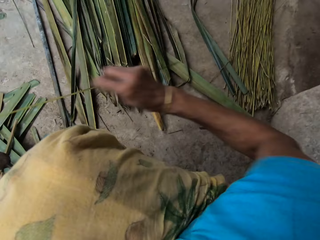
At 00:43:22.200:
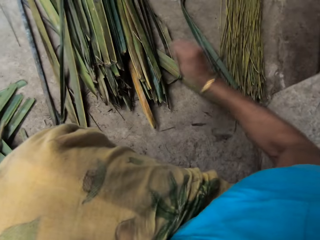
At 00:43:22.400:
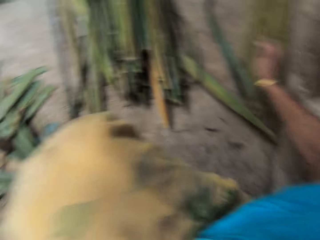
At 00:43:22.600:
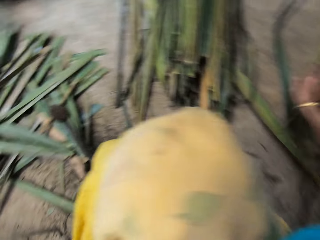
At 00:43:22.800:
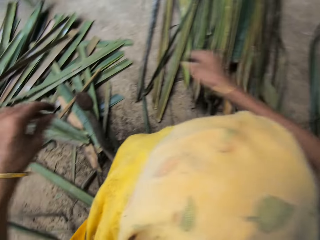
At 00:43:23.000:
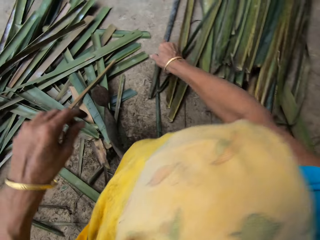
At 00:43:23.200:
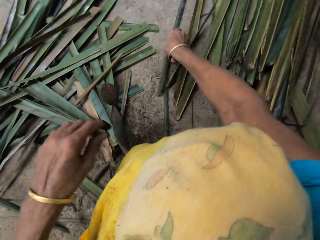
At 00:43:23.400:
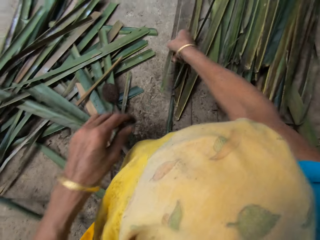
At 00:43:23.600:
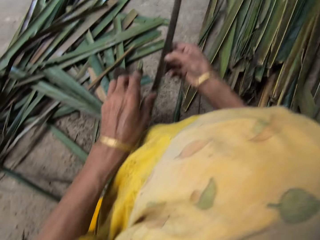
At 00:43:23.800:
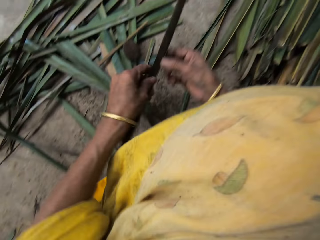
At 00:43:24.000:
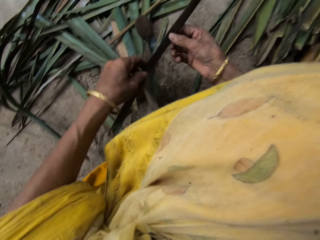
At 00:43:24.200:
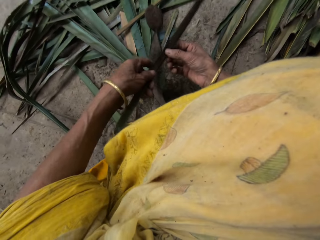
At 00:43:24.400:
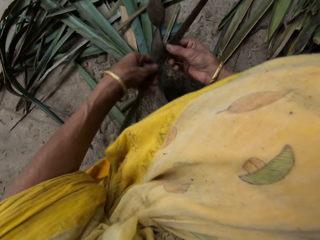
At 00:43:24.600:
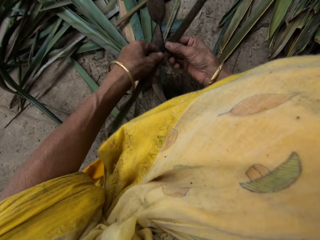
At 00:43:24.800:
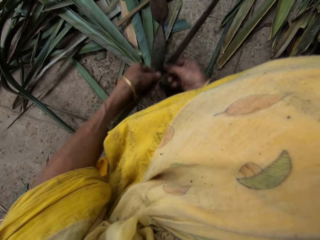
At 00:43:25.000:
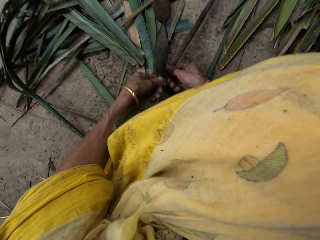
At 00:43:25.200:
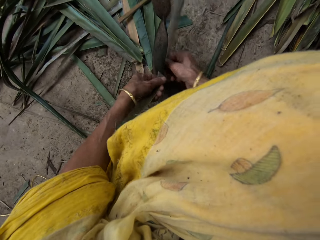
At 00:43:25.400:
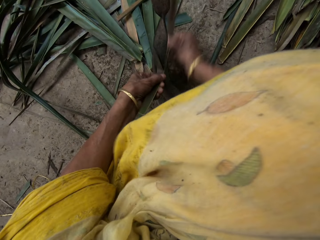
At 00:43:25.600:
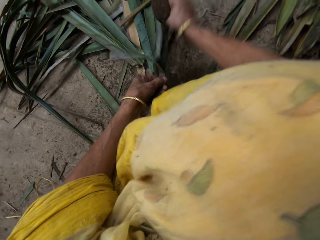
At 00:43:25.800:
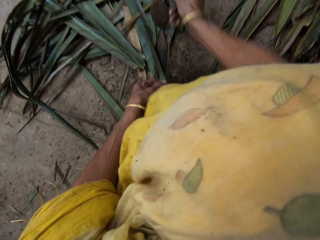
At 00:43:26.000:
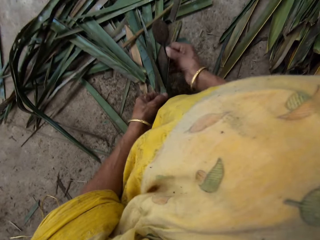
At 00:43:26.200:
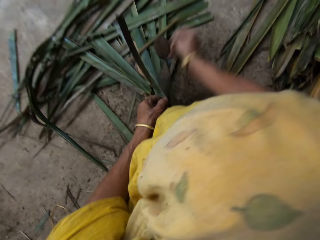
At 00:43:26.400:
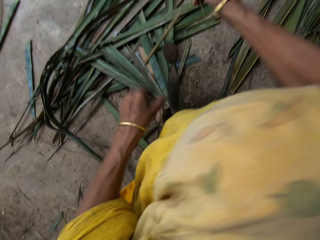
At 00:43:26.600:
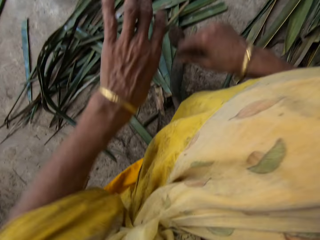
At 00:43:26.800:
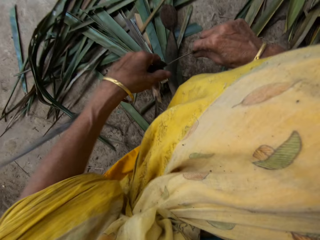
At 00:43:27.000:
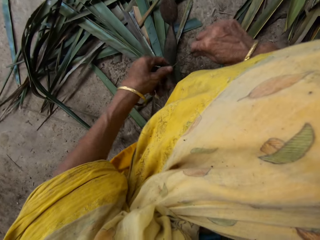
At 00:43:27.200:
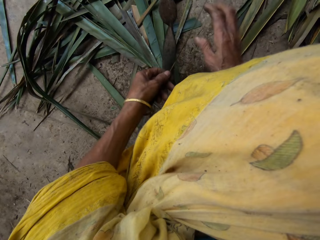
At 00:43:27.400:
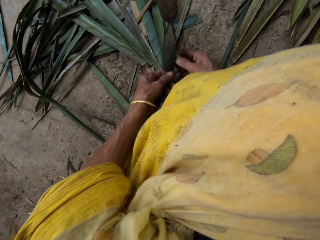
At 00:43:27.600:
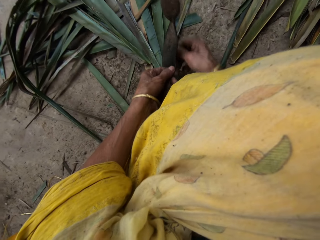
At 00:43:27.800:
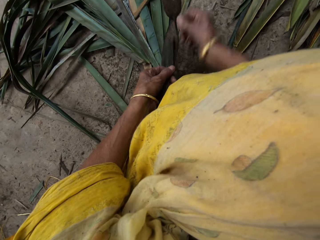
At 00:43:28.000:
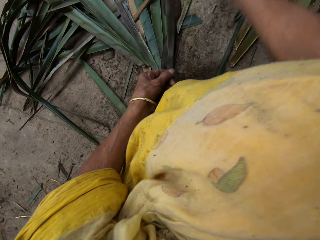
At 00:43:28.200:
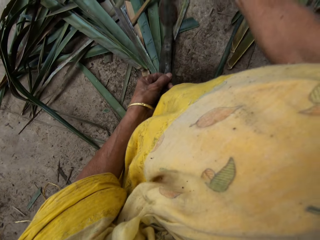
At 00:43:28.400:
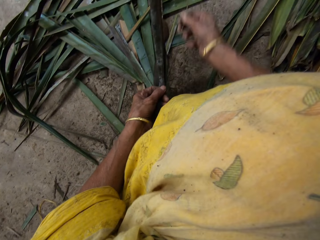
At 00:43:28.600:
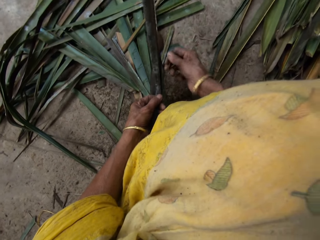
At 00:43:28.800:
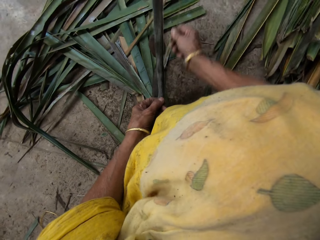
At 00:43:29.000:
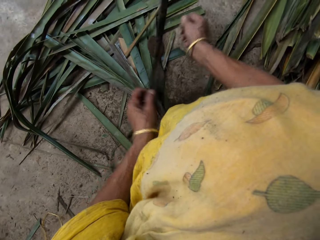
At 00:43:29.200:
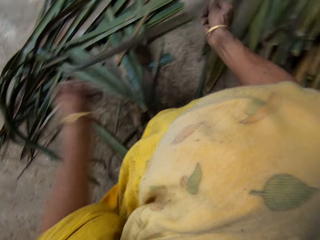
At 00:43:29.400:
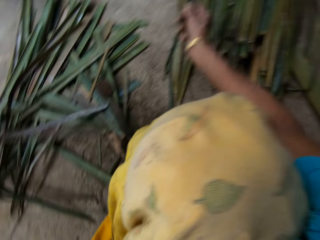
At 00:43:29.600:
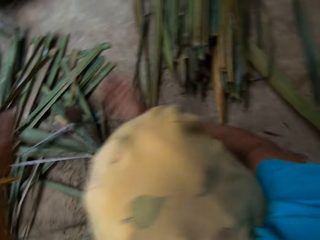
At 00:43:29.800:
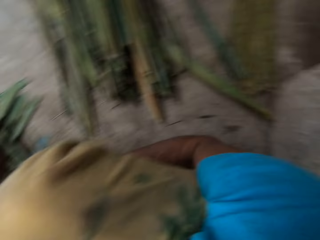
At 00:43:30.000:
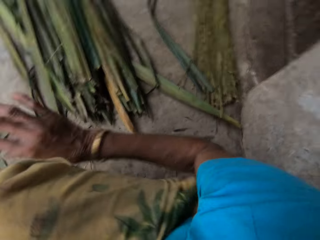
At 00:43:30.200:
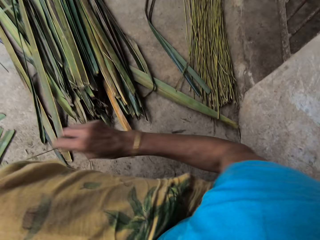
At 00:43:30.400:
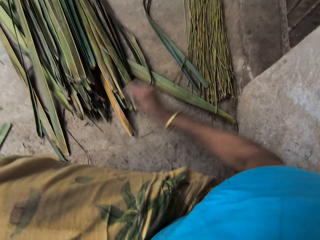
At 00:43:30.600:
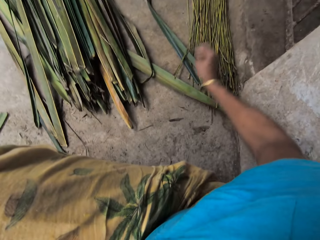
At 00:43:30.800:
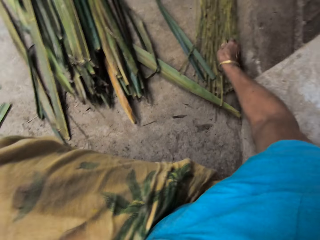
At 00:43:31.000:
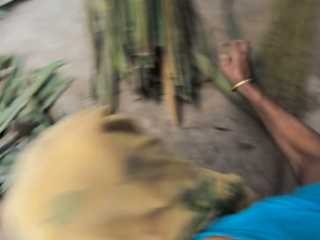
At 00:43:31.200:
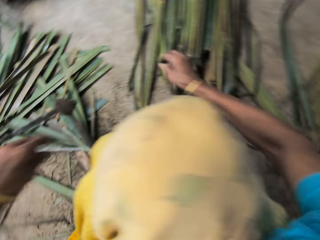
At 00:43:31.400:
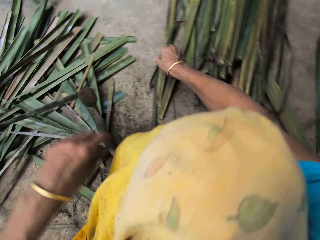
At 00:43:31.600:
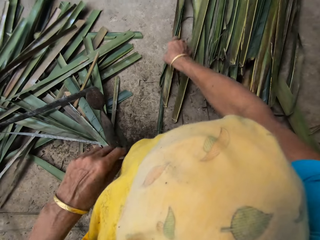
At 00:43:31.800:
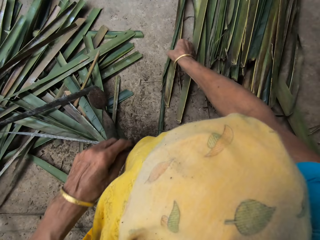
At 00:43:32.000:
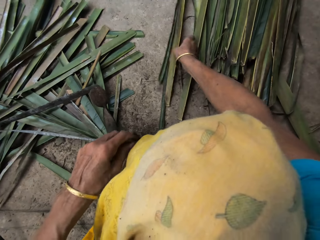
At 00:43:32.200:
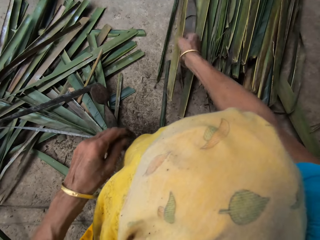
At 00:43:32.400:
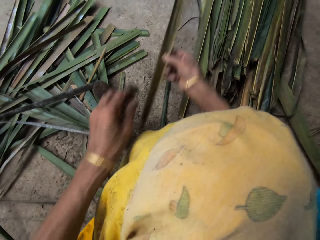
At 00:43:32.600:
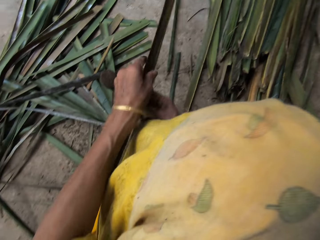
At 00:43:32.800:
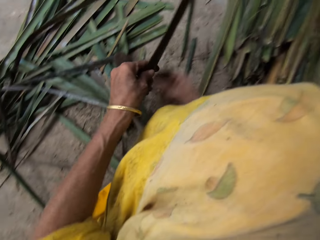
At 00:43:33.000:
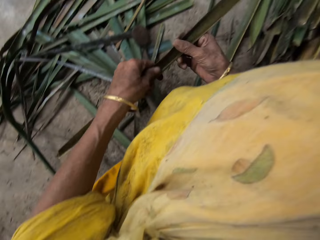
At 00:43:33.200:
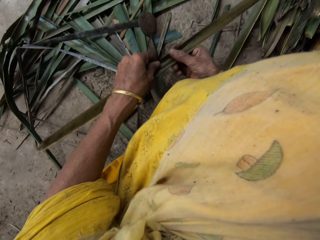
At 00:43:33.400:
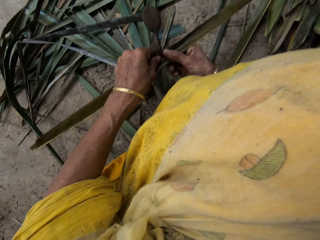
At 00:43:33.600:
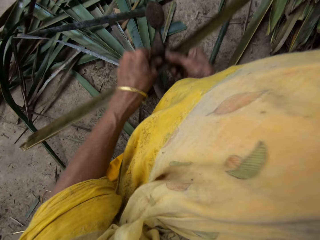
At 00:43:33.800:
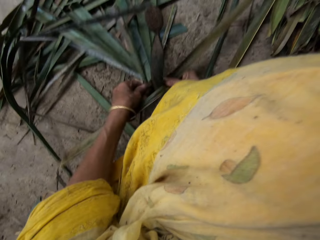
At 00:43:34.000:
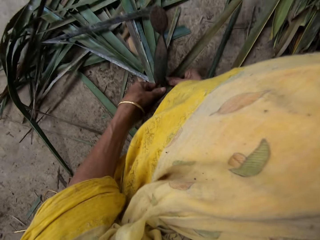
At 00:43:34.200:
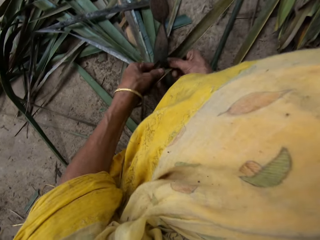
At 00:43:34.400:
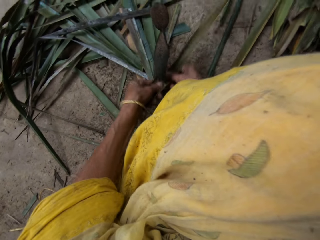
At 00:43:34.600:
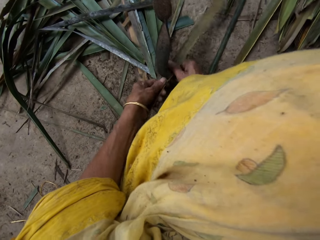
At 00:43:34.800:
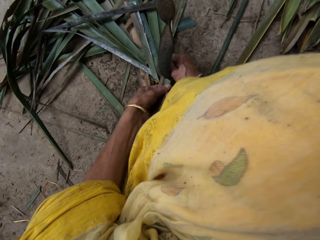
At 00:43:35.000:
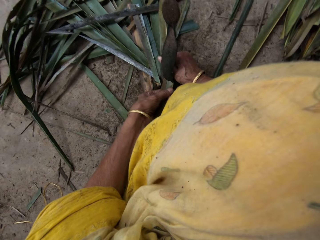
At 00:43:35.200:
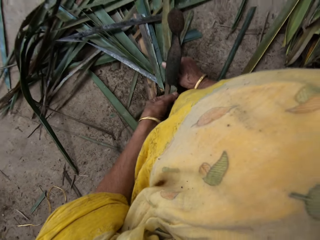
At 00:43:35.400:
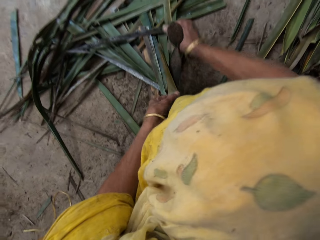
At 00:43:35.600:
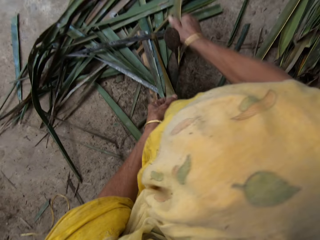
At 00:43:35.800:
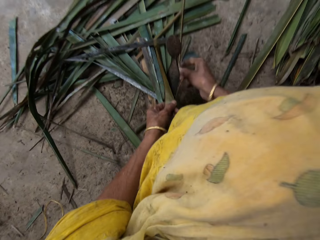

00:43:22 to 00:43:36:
The camera wearer drops the stalk in her right hand on the stalks on the floor. She picks up a leaf on the leaves on the floor with her right hand. She holds the leaf in her right hand with her left hand. She slices the leaf in her hands on the leaf slicer on the floor. She holds the leaf in her right hand with her left hand. She slices the leaf in her hands on the leaf slicer on the floor. She holds a stalk in her right hand with her left hand. She drops the stalk in her right hand on the stalks on the floor. She picks up a leaf on the leaves on the floor with her right hand. She holds the leaf in her right hand with her left hand. She slices the leaf in her hands on the leaf slicer on the floor.

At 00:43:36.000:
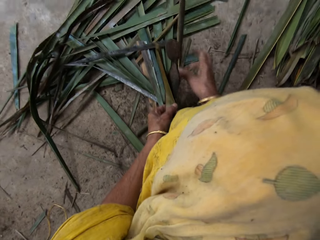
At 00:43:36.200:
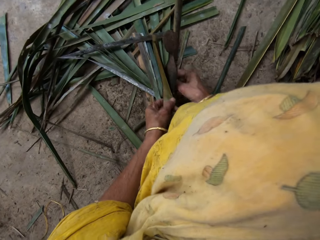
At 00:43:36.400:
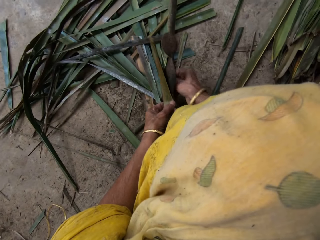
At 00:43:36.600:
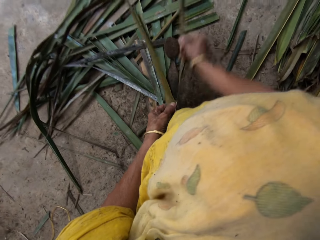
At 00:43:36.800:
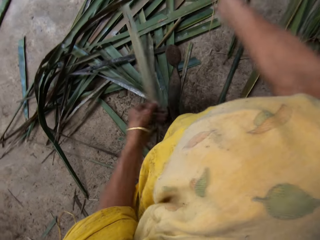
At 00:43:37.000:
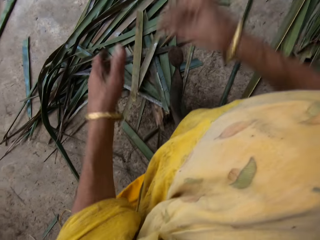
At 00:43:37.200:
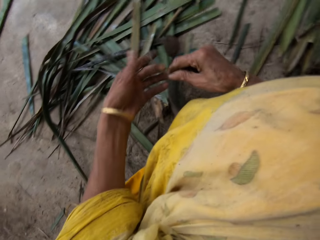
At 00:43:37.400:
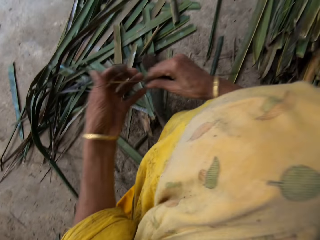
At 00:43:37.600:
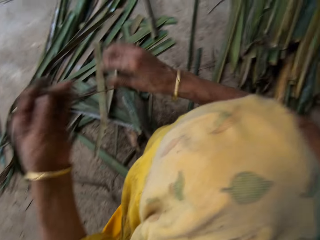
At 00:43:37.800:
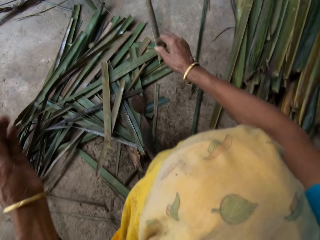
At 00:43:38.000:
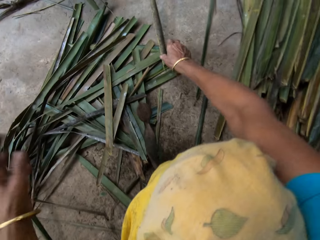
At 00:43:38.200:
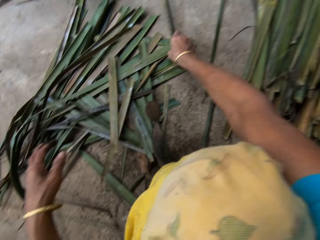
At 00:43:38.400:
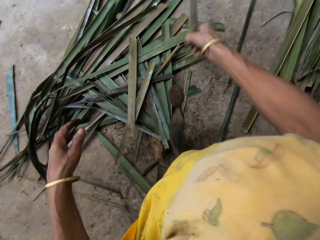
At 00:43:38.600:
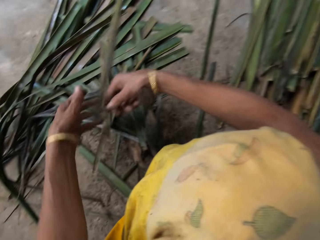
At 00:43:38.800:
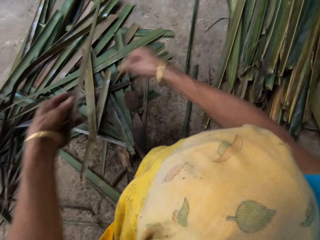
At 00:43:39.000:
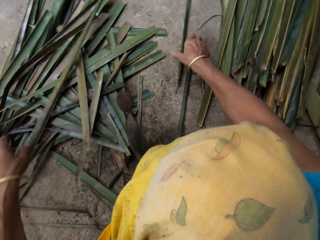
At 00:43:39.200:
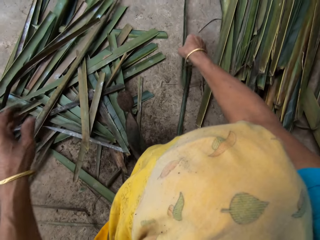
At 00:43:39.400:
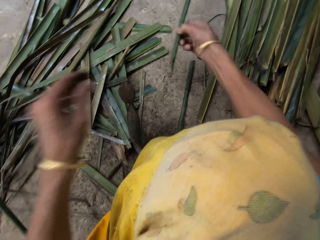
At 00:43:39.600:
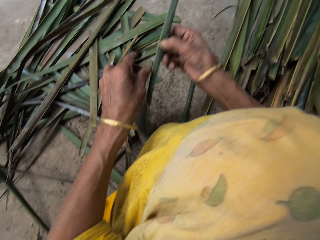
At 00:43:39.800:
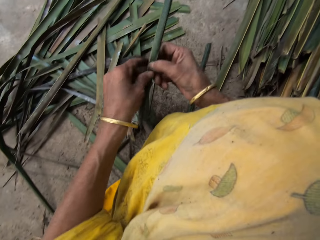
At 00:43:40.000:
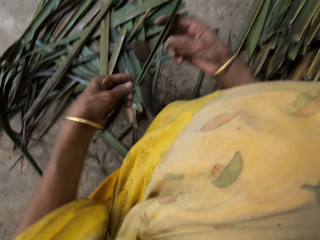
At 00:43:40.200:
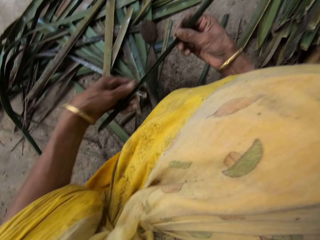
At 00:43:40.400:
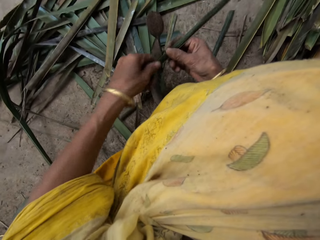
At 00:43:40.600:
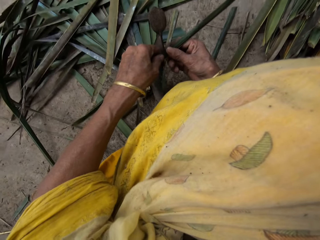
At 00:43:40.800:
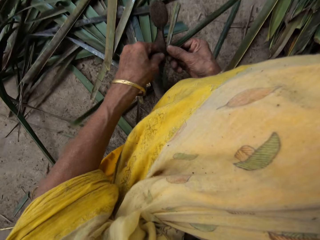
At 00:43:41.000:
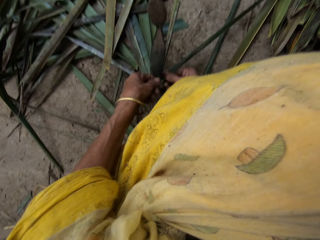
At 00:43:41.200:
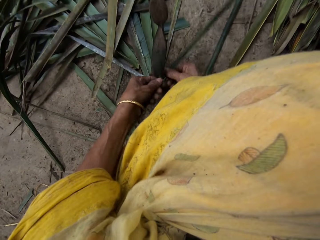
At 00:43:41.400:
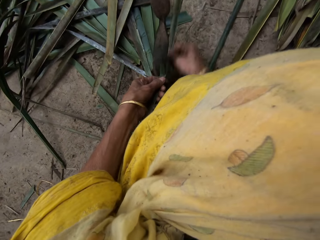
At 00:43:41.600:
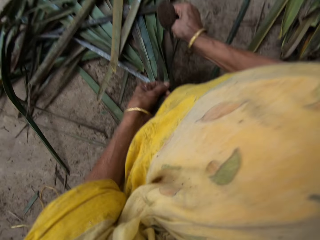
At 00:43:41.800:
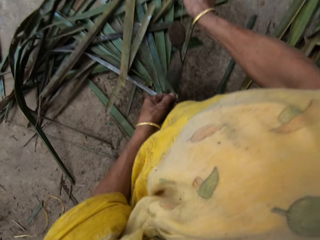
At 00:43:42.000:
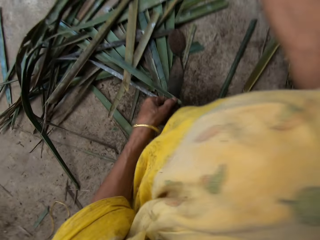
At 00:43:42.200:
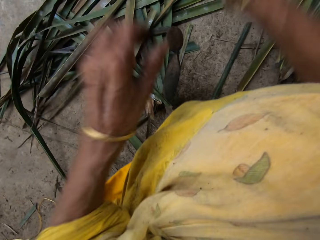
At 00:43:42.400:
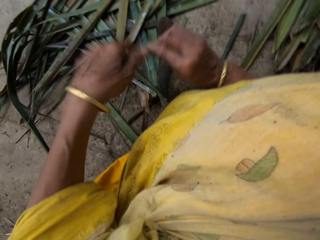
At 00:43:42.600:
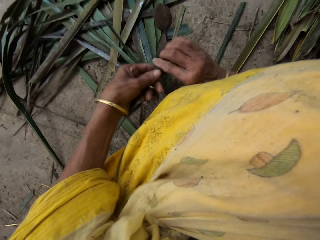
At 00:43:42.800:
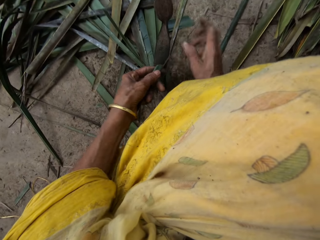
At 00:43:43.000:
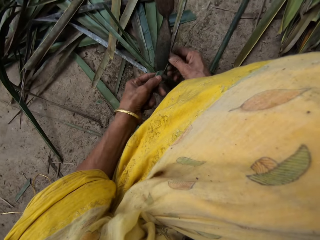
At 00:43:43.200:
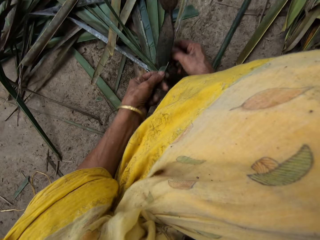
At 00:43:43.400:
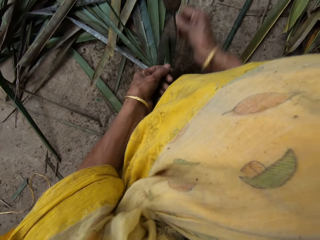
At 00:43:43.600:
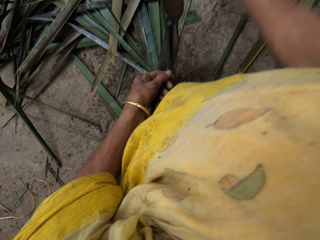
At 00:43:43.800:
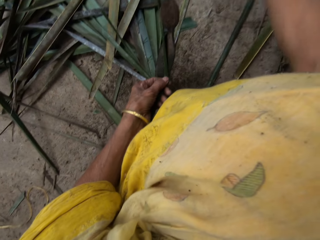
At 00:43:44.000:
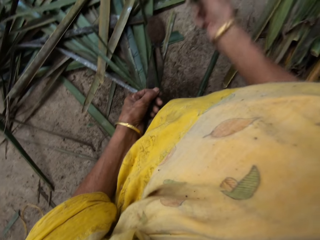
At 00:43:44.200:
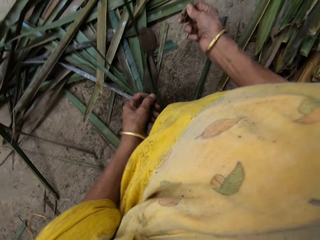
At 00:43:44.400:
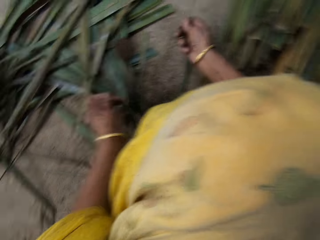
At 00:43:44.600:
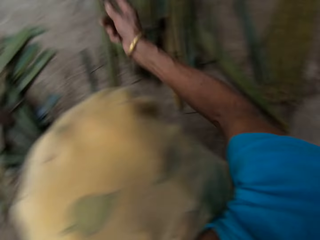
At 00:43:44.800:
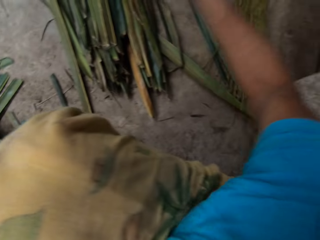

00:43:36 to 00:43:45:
The camera wearer holds the leaf in her right hand with her left hand. She drops the leaf in her hands on the floor. She picks up a leaf on the floor with her right hand. She holds the leaf in her right hand with her left hand. She drops the leaf in her left hand on the floor. She picks up a leaf on the floor with her right hand. She holds the leaf in her right hand with her left hand. She slices the leaf in her hands on the leaf slicer on the floor. She holds the leaf in her right hand with her left hand. She slices the leaf in her hands on the leaf slicer on the floor.
